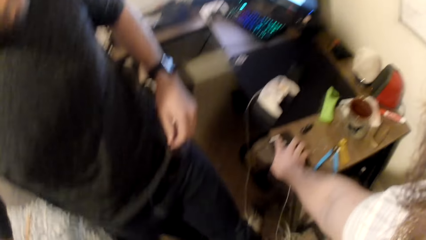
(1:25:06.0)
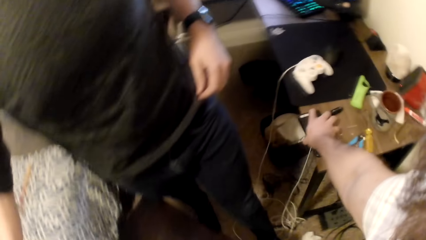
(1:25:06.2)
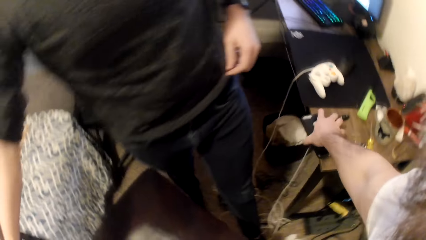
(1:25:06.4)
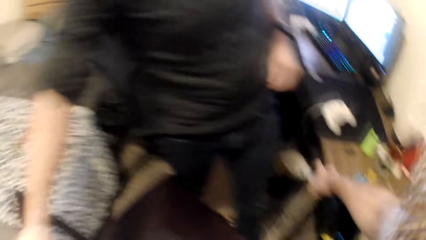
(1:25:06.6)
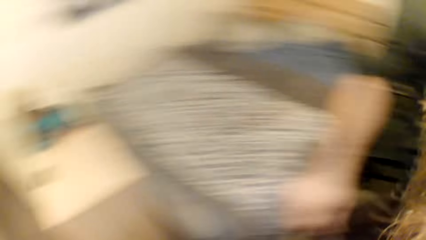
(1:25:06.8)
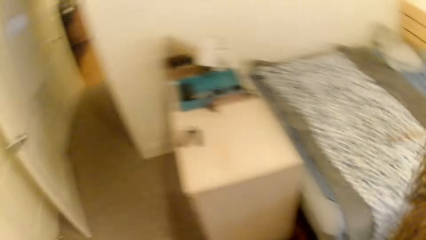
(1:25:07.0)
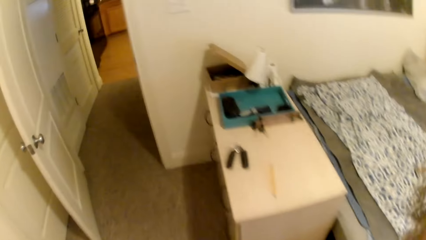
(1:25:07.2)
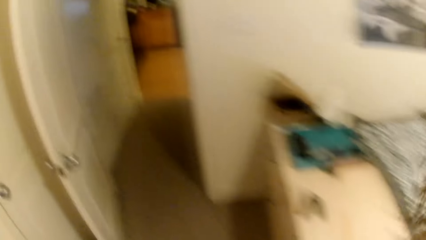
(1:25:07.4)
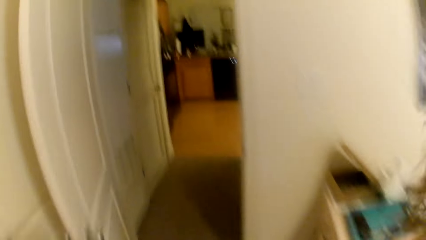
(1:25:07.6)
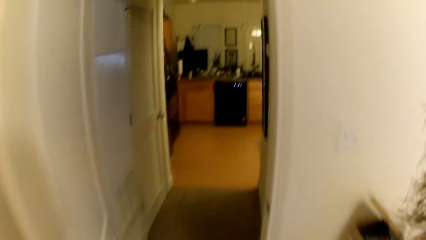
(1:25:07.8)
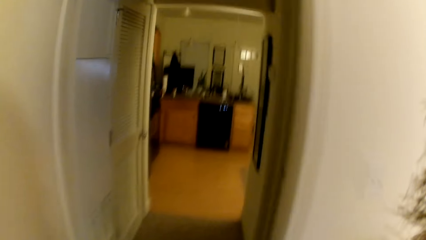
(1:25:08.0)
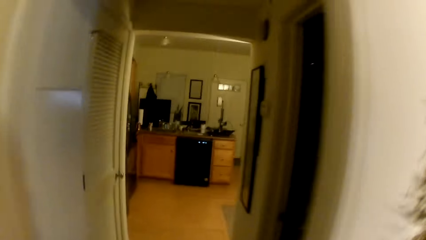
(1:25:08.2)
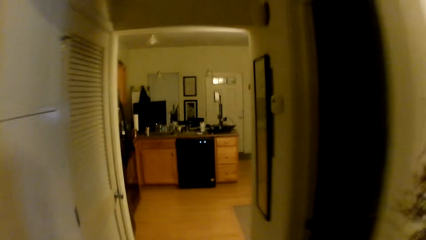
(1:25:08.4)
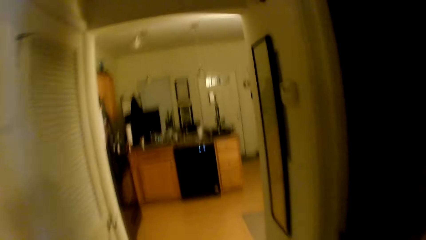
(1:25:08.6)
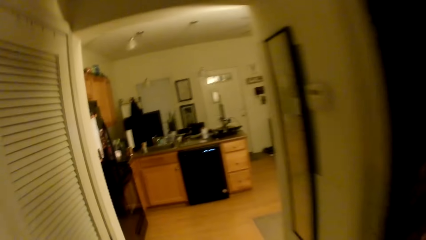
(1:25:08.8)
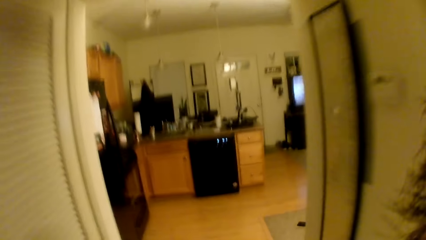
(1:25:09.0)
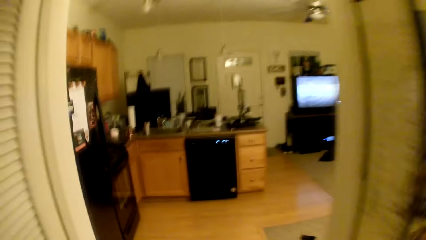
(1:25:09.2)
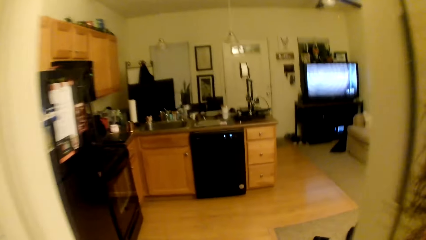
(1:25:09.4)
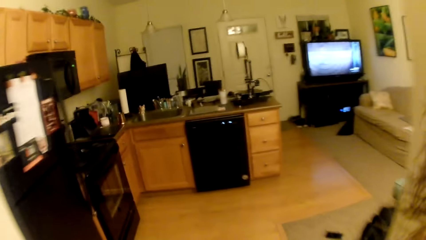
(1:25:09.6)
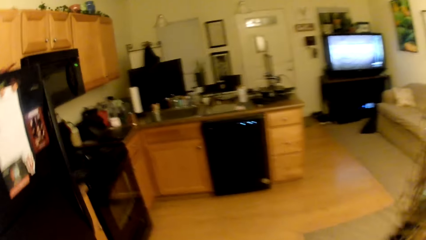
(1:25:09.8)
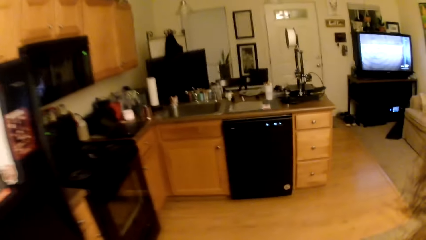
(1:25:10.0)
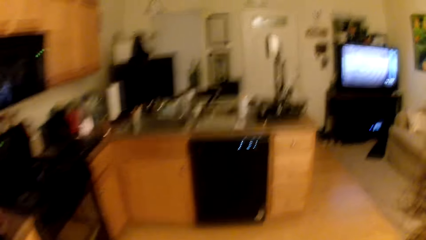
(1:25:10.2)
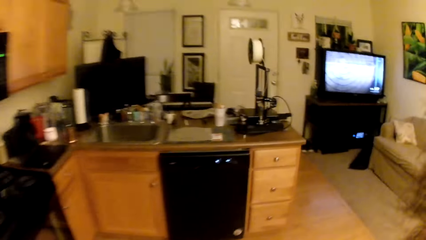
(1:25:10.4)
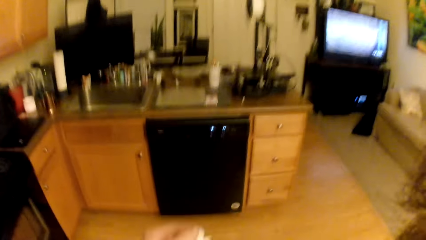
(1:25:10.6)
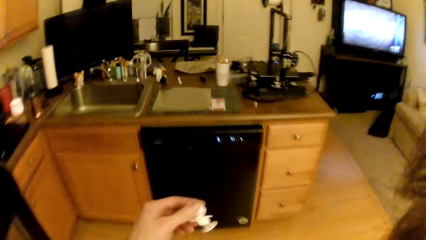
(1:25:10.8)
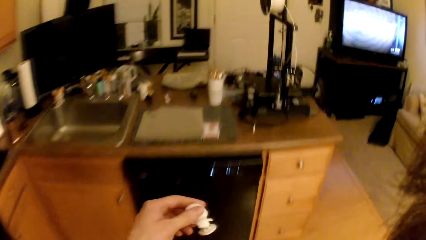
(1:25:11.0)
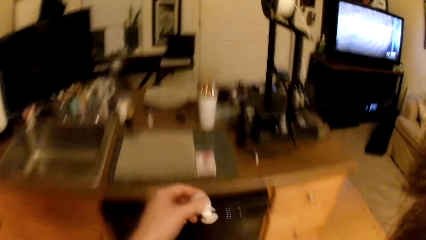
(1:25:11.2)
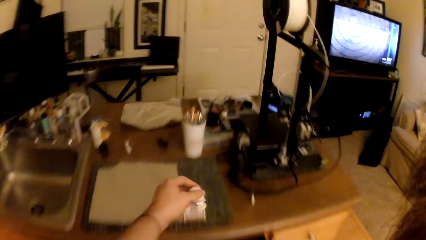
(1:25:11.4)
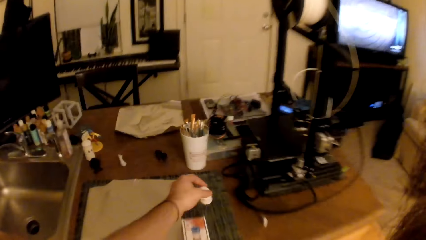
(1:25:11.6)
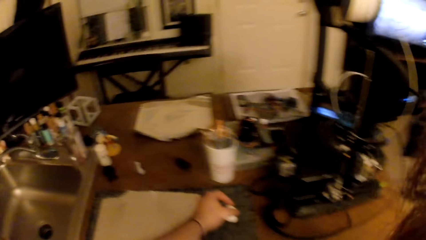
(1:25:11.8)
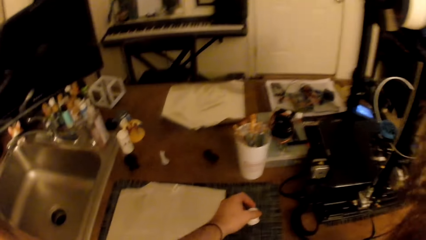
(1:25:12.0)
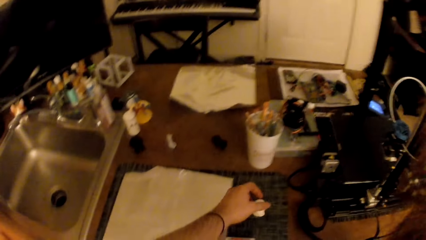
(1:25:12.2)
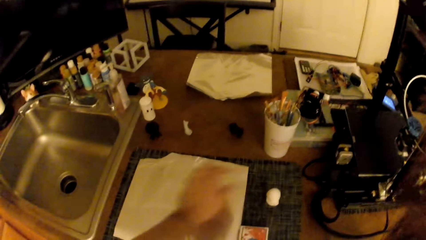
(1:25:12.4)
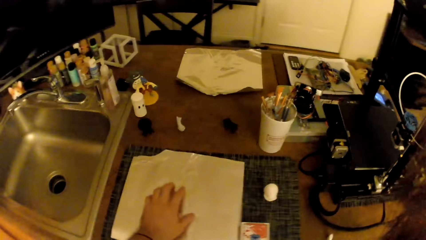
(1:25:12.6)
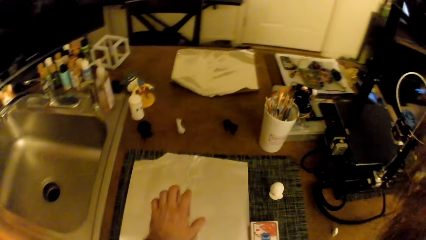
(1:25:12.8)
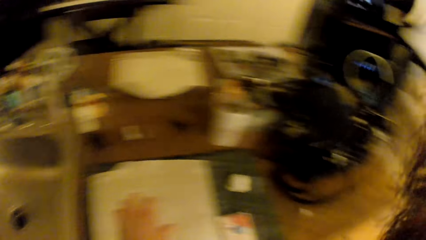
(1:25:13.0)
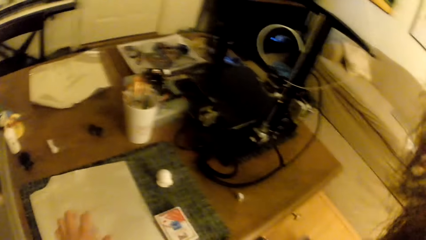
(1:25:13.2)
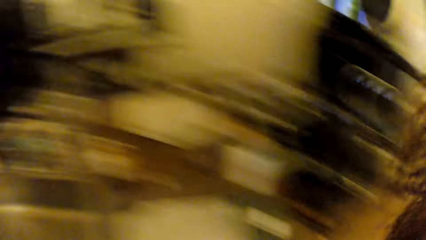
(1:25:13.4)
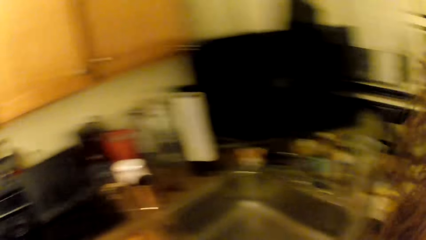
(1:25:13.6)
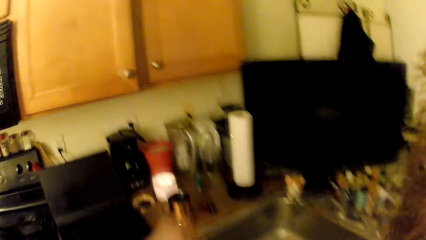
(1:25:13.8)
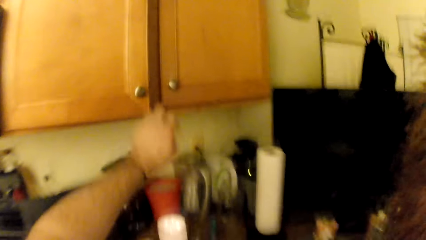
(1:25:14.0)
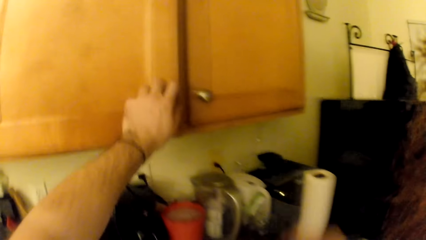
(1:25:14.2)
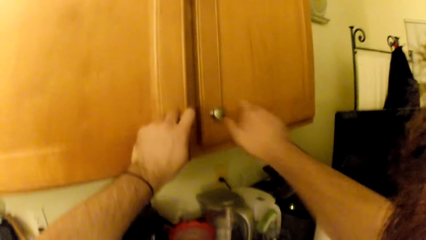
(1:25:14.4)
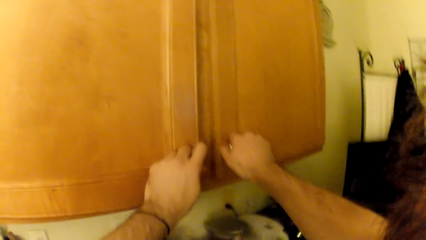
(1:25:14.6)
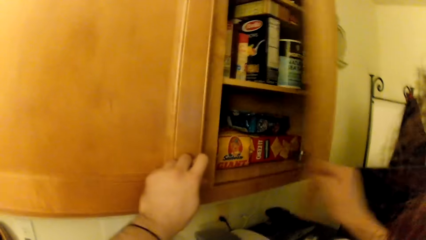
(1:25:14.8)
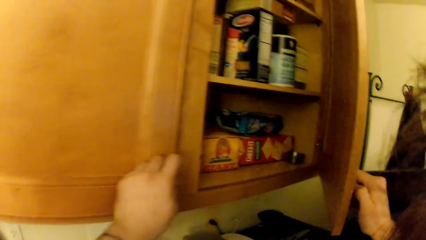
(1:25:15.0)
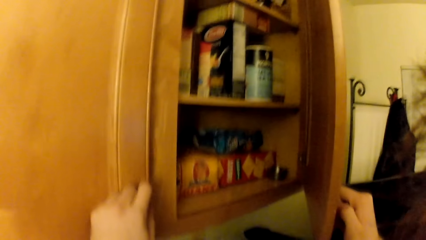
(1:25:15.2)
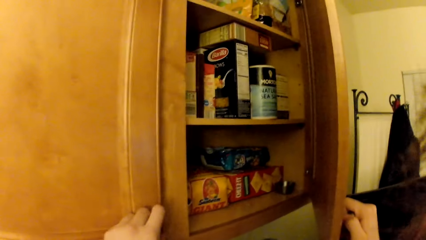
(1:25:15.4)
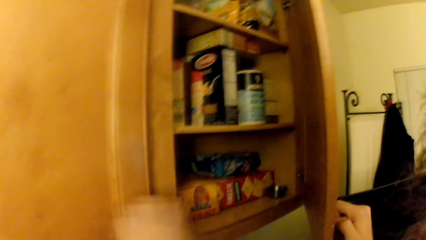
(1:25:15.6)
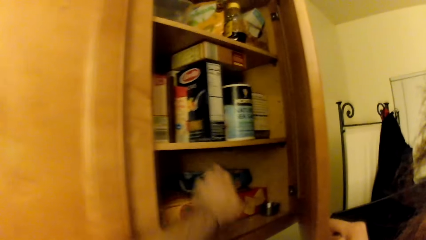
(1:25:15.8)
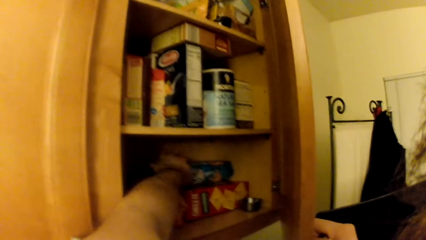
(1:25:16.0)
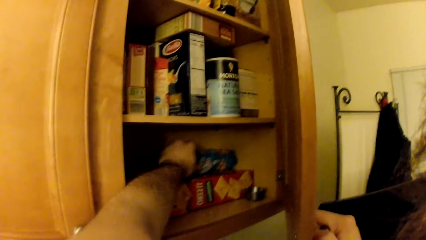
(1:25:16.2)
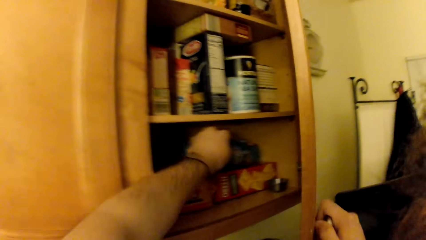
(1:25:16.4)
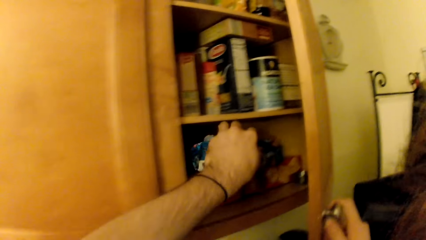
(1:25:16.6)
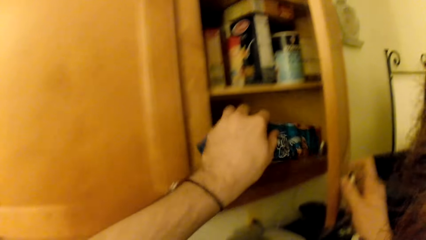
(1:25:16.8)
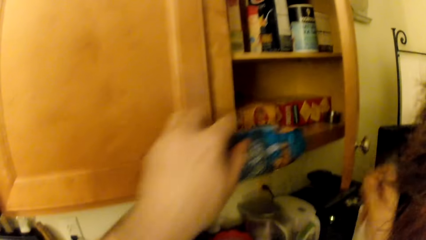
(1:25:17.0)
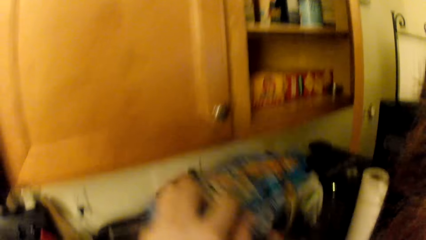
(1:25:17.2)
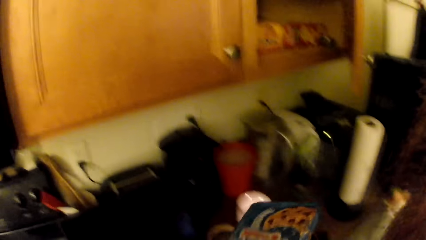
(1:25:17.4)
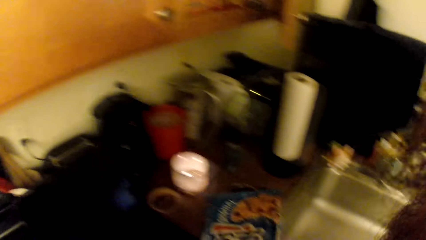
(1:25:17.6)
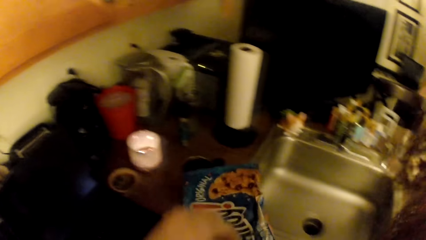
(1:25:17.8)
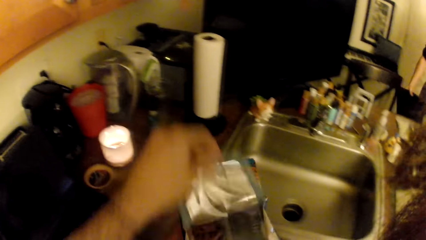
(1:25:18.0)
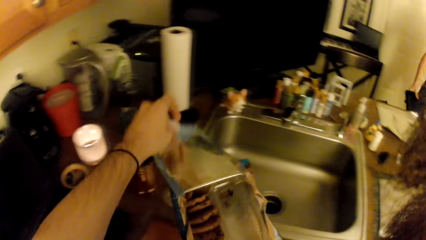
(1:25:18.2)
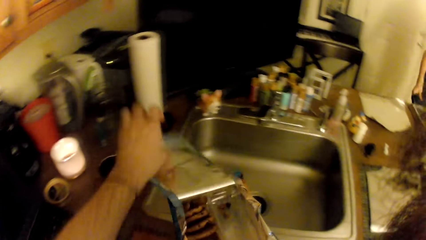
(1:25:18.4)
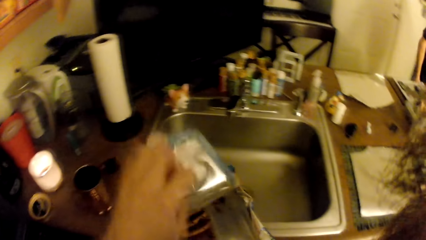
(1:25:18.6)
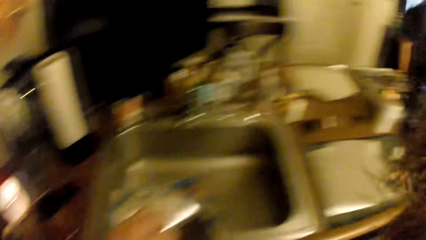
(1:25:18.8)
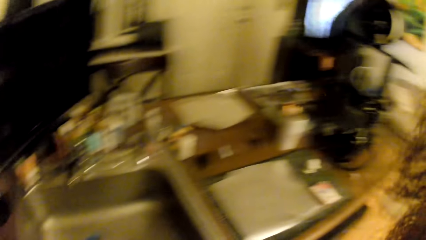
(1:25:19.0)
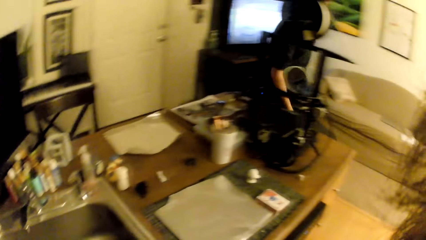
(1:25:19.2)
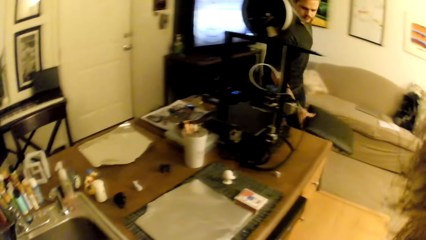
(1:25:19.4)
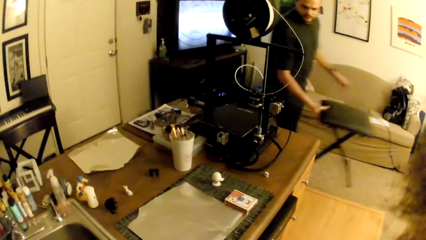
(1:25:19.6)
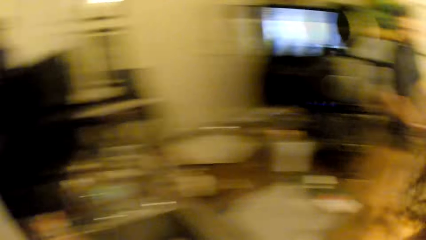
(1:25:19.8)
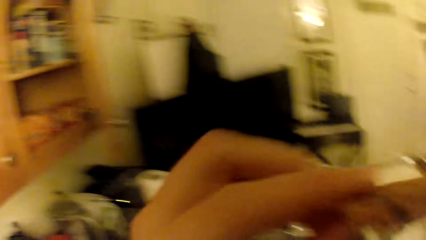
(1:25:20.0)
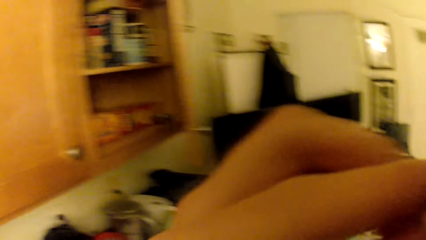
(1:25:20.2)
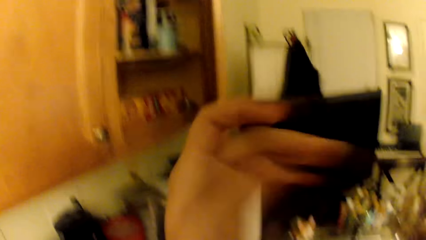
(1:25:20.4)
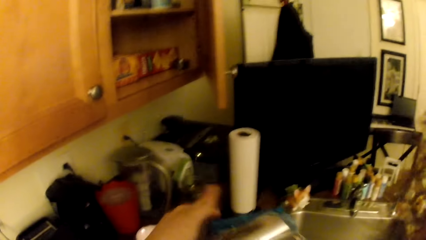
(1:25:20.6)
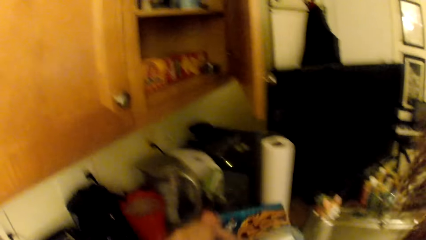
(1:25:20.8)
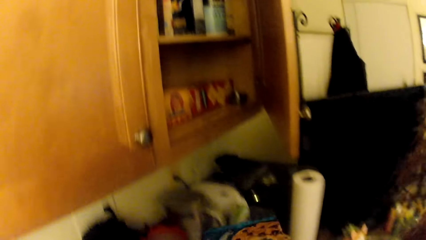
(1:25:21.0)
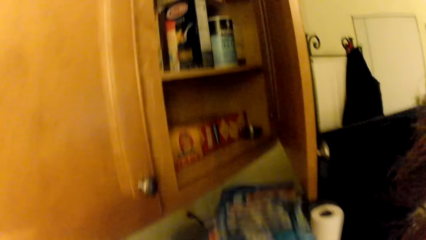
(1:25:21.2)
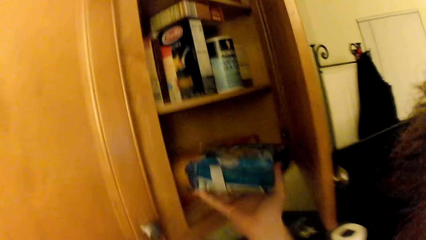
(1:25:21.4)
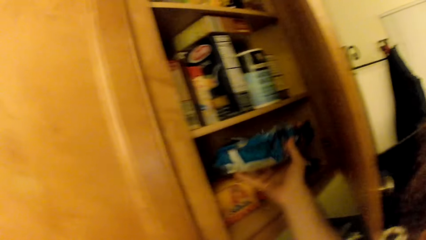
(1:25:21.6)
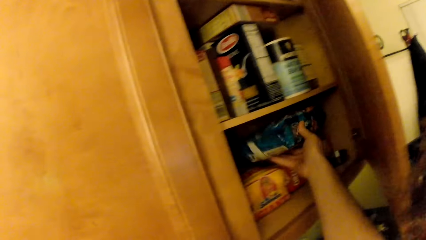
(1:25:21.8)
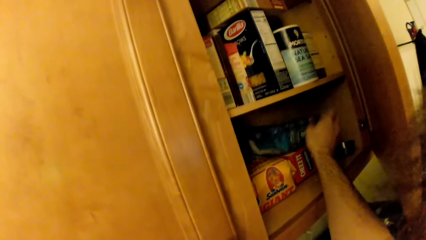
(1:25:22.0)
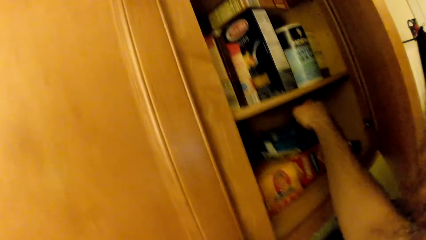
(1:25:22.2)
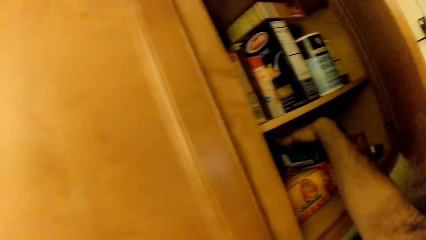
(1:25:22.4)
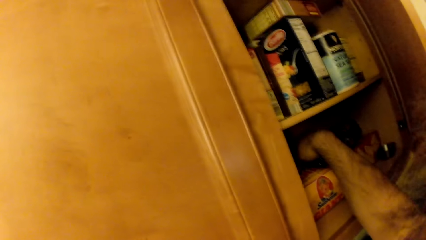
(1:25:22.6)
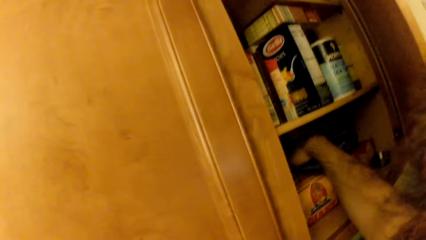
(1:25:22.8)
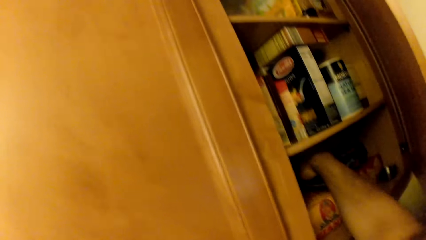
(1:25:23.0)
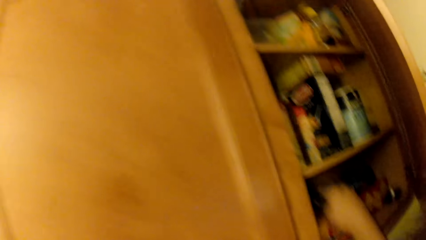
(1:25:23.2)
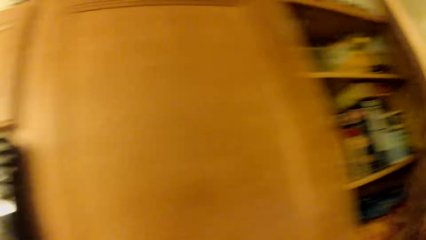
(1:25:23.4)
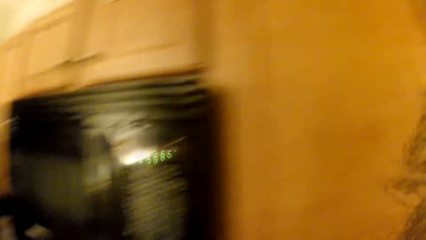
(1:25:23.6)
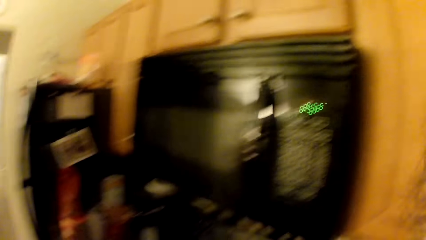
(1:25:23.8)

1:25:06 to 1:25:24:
The camera wearer picks up their phone from the table. They walk towards a kitchen. They drop the toy on a counter. They open a kitchen cabinet or drawer. They pick up a pack of cookies from the kitchen cabinet. They open the pack of cookies. They tear the paper. A man holds a stool. The camera wearer eats a piece of cookie. They cover the pack of cookies and return the pack of cookies into the kitchen cabinet.
